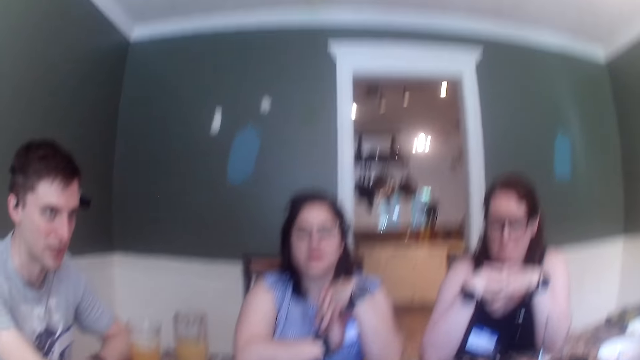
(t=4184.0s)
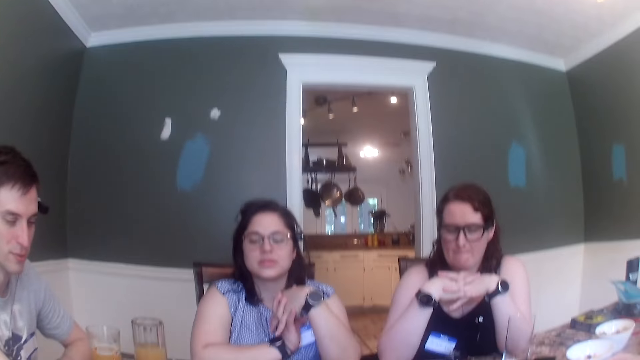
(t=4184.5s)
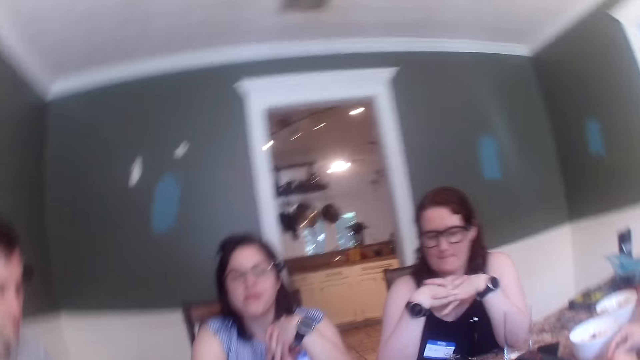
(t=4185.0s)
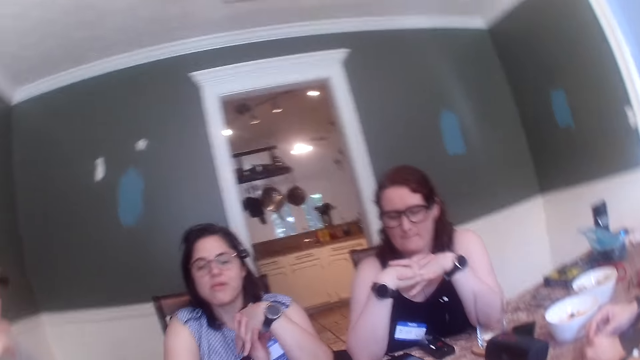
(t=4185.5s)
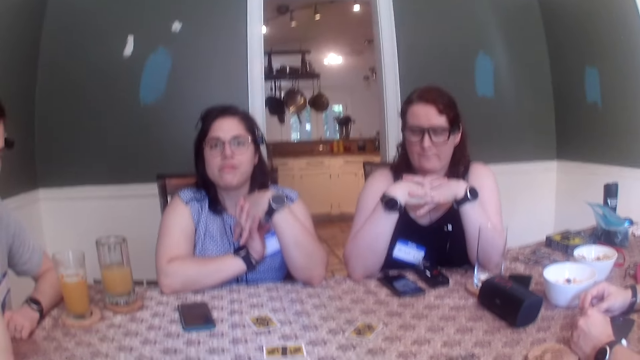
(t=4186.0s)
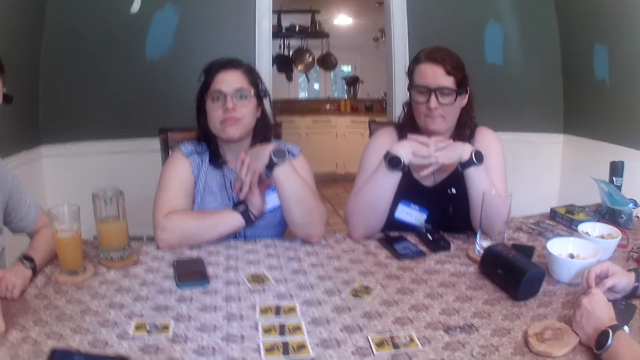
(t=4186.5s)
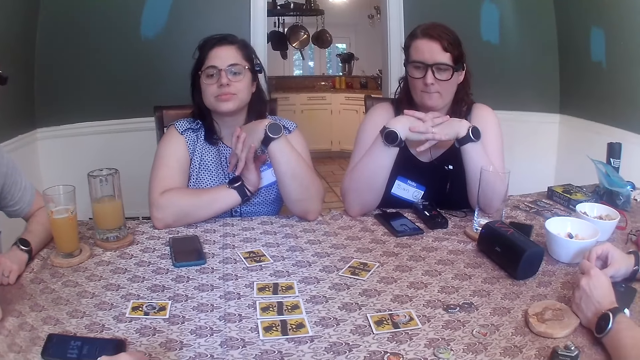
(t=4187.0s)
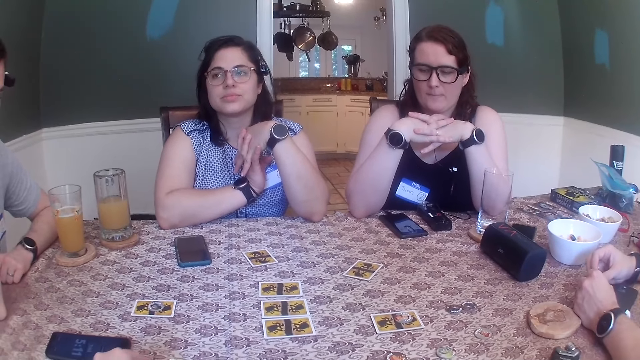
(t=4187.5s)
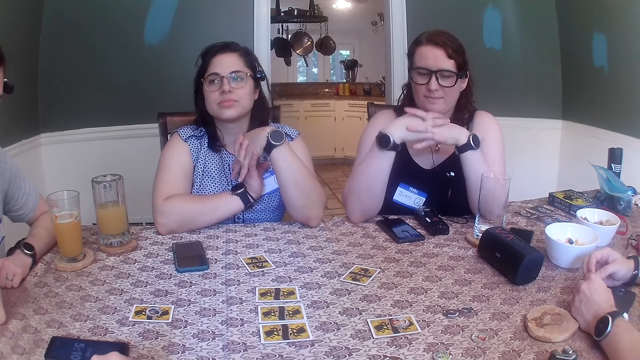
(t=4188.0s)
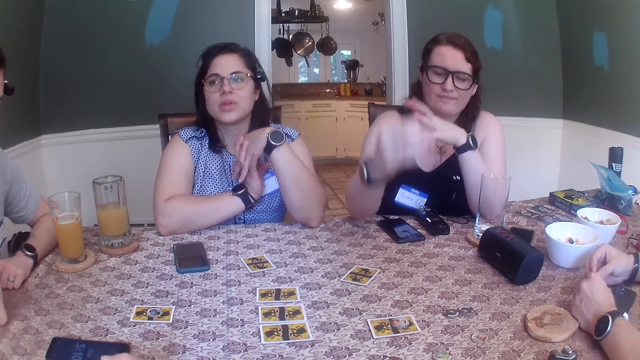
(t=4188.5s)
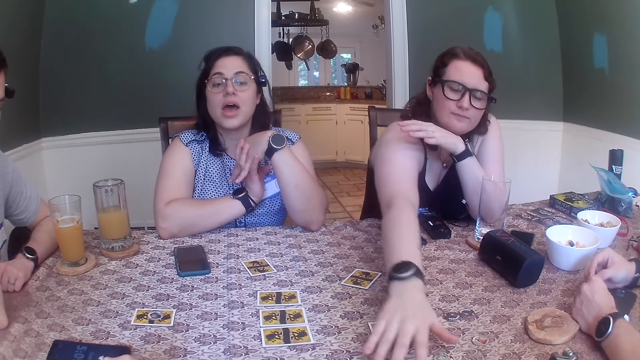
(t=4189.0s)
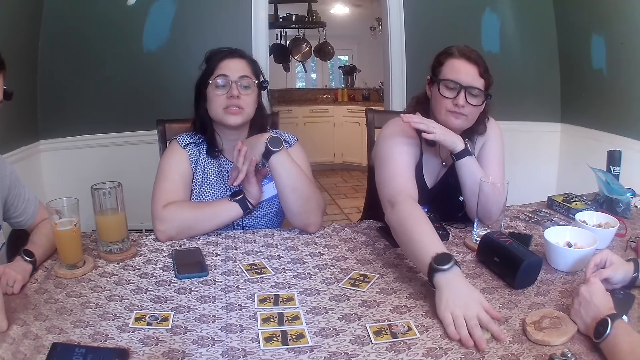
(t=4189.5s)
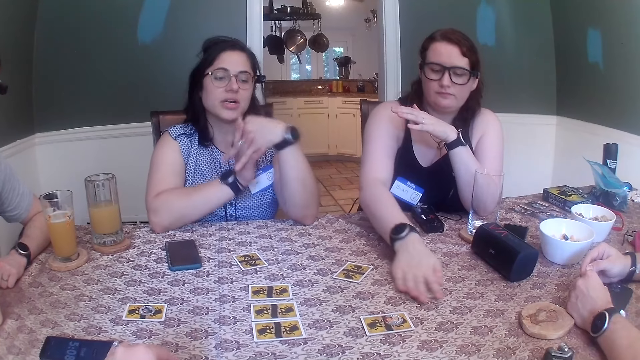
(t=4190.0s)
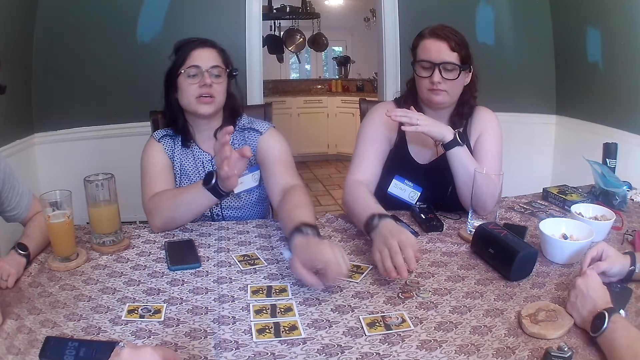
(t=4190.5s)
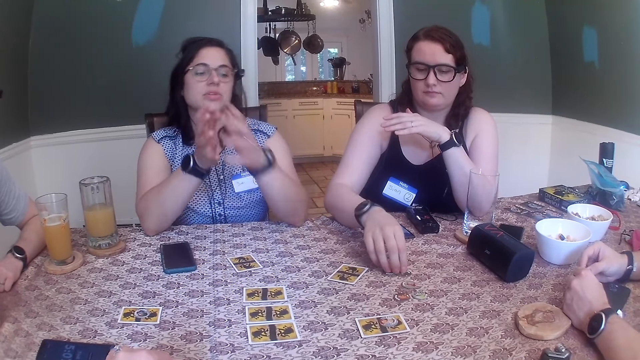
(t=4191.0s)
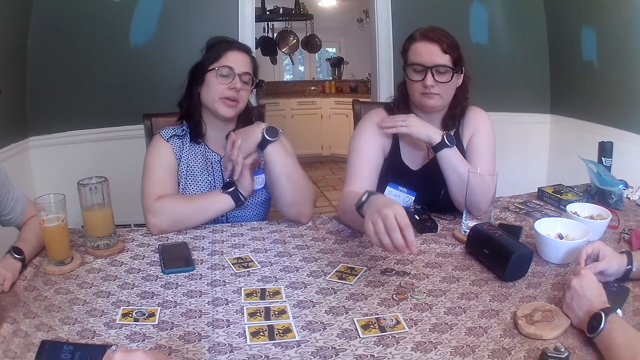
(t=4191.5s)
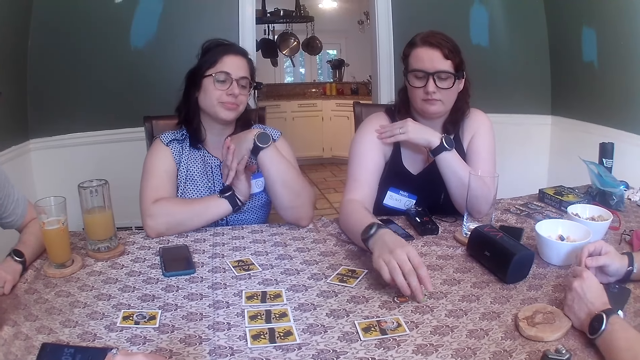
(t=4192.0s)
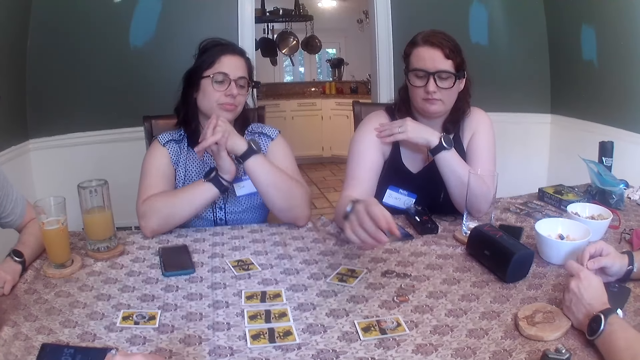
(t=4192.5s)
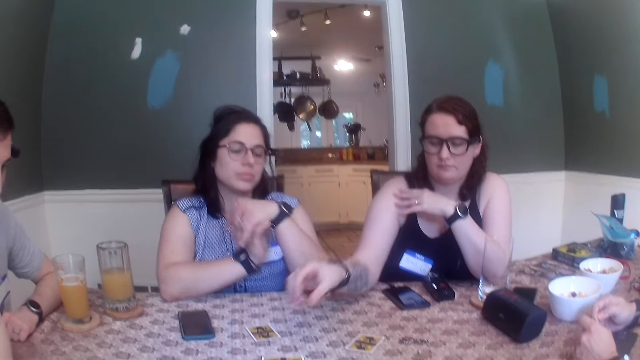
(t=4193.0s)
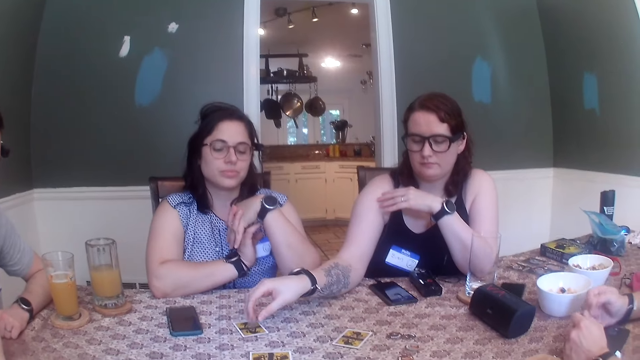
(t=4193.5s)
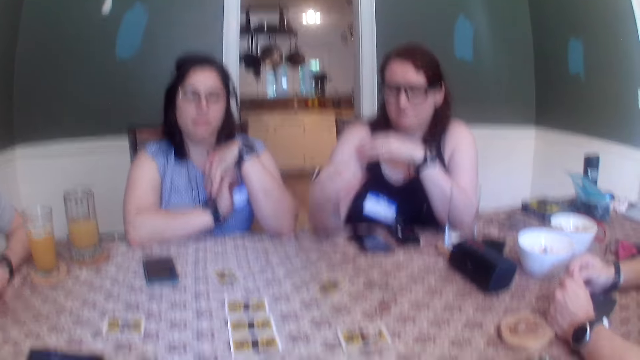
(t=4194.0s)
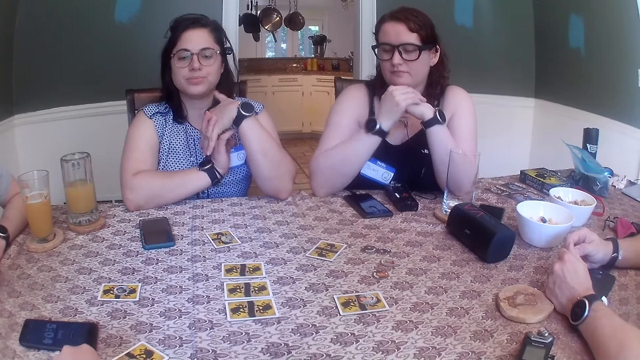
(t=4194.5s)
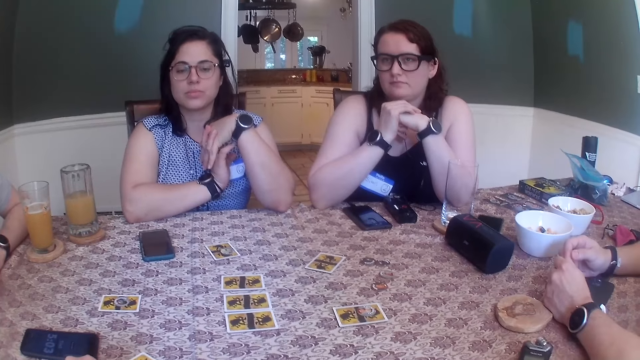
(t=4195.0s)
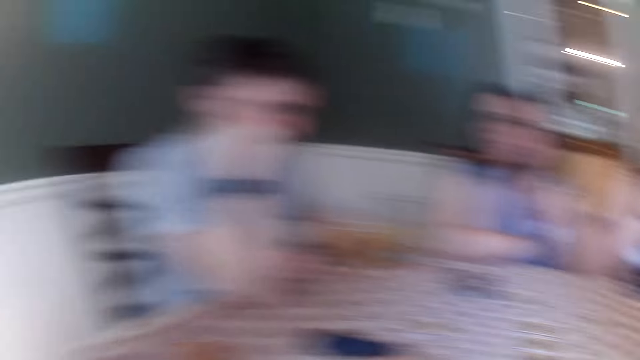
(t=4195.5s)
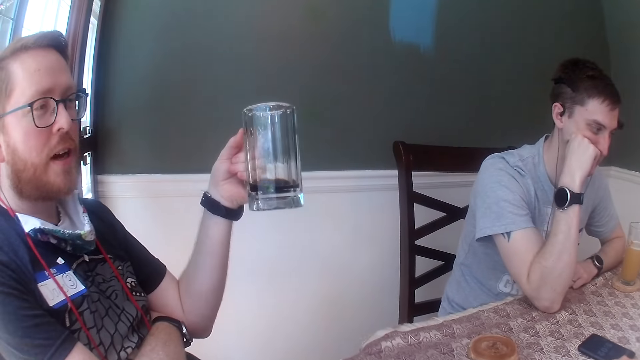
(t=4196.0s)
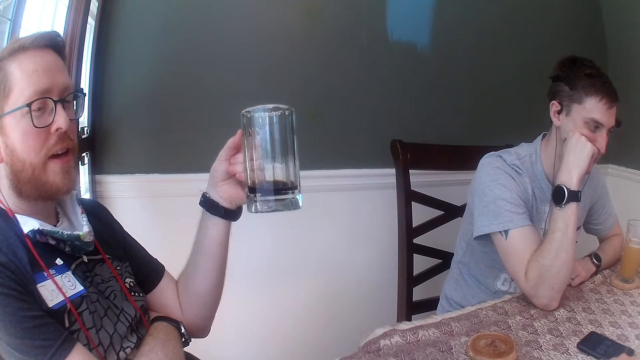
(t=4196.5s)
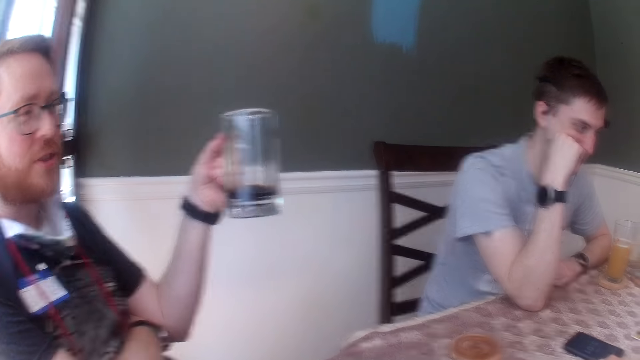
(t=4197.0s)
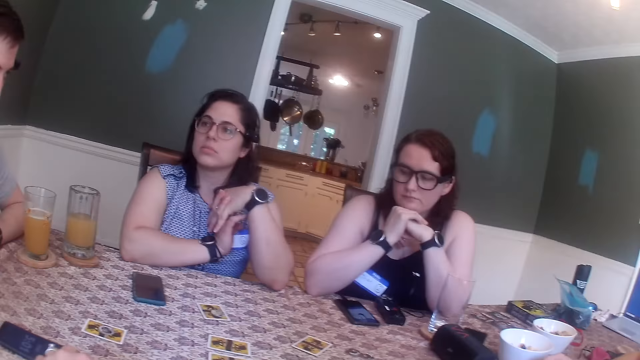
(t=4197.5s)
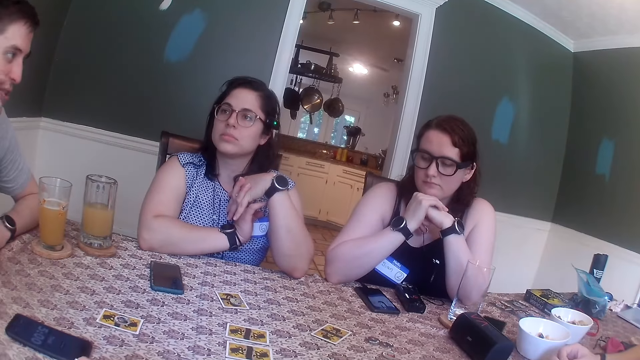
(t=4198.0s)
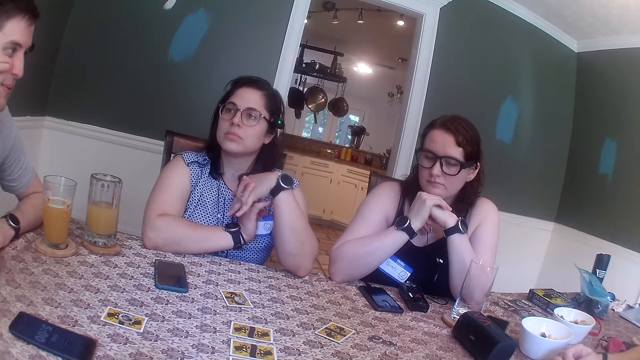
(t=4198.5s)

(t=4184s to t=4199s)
The woman moves the card token on the table with her right hand. She picks up the card token on the table with her right hand. She drops the card token on the card on the table with her right hand. The camera wearer converses with a group of people. The man holds a mug with his left hand. The camera wearer converses with a group of people.

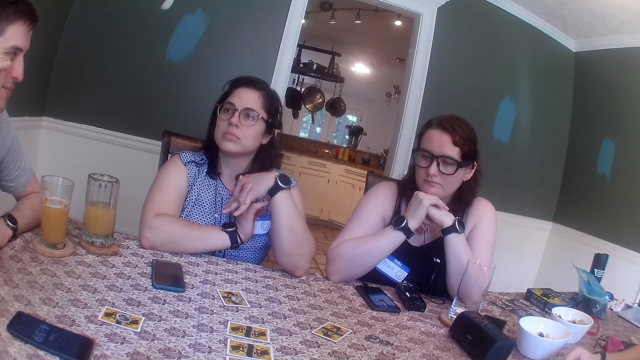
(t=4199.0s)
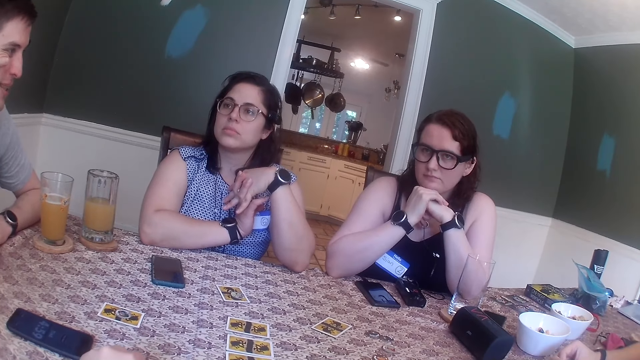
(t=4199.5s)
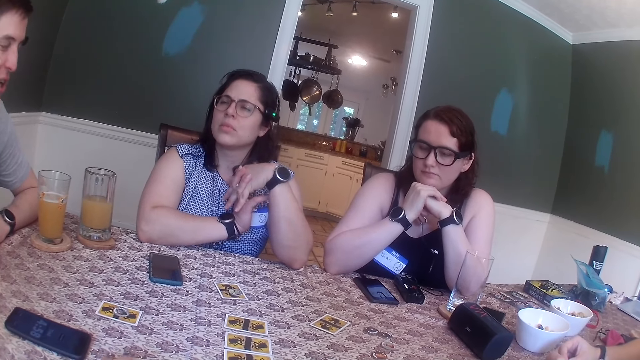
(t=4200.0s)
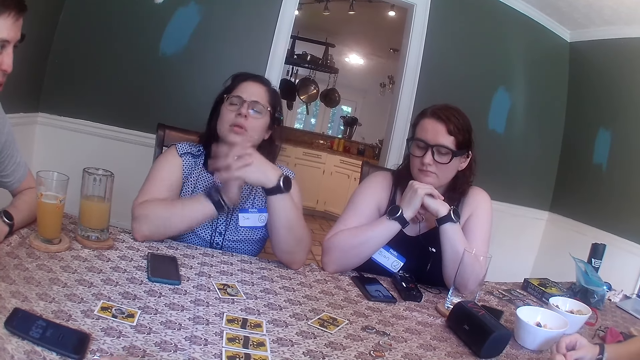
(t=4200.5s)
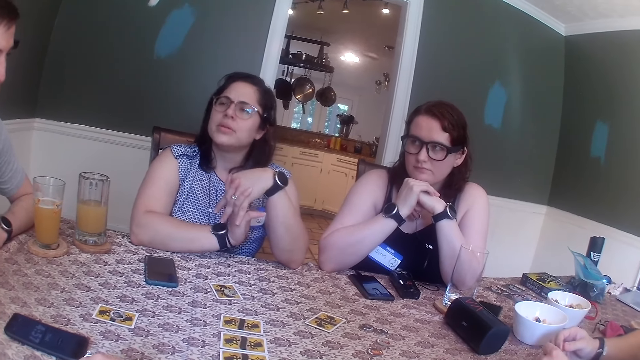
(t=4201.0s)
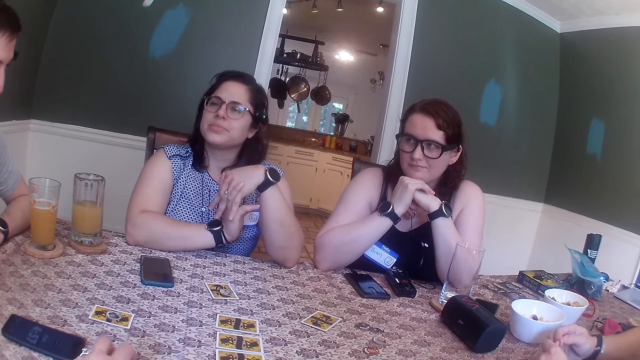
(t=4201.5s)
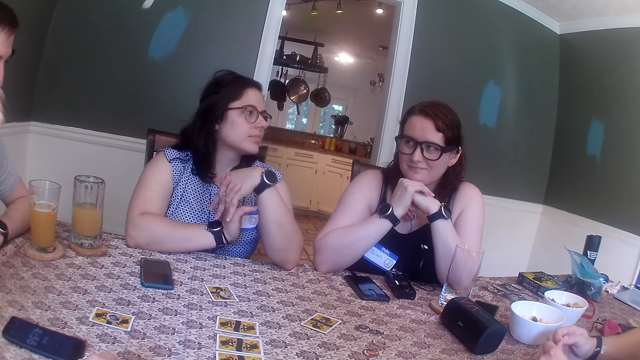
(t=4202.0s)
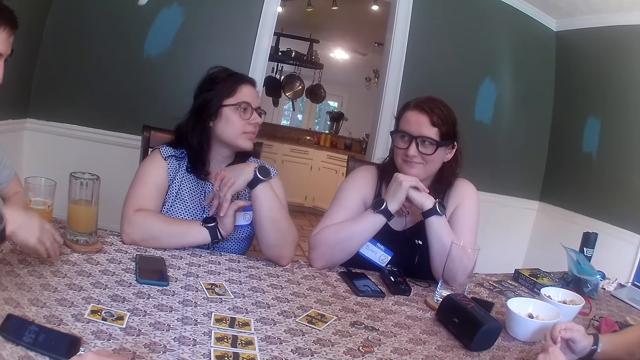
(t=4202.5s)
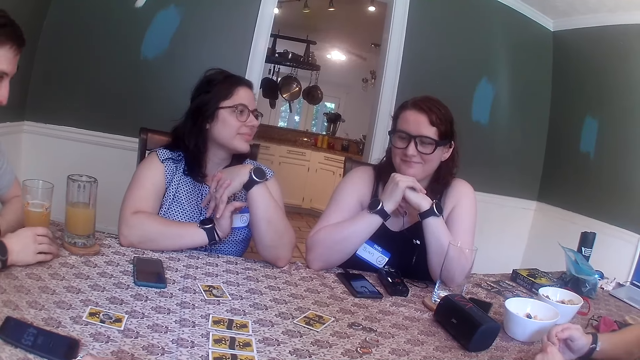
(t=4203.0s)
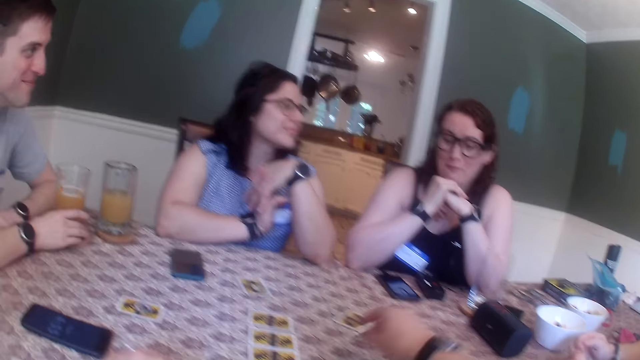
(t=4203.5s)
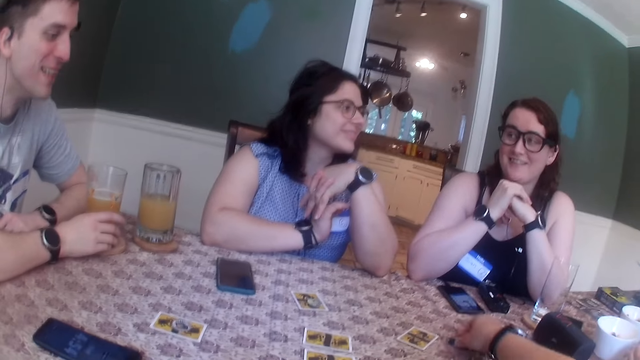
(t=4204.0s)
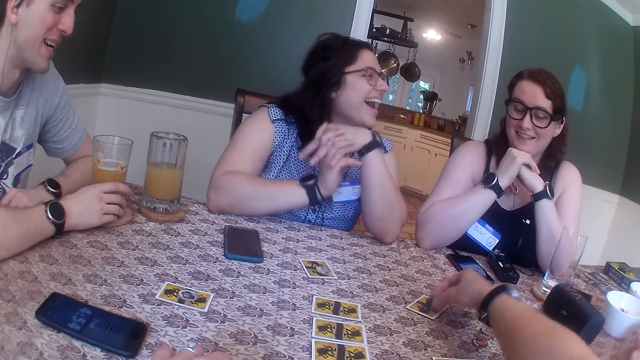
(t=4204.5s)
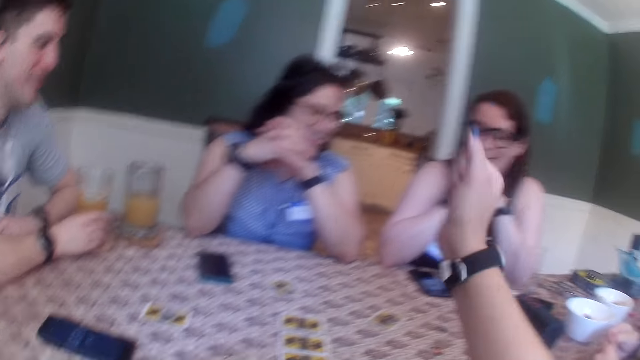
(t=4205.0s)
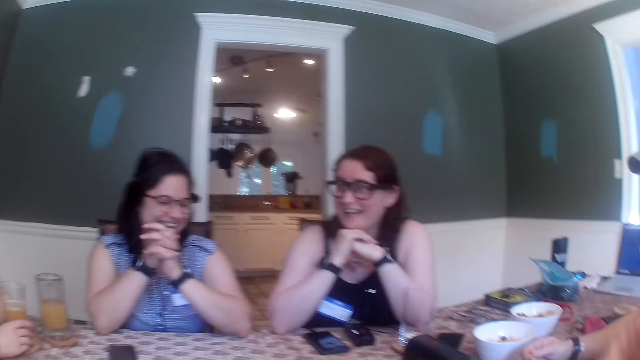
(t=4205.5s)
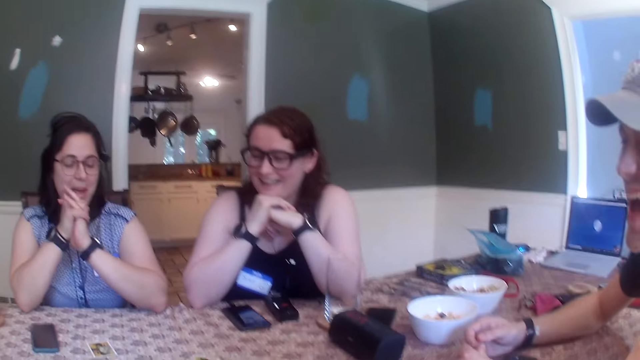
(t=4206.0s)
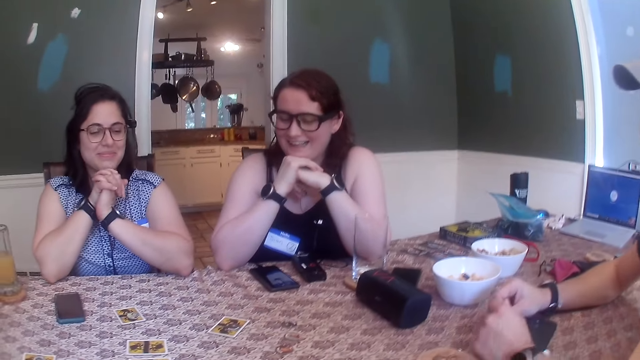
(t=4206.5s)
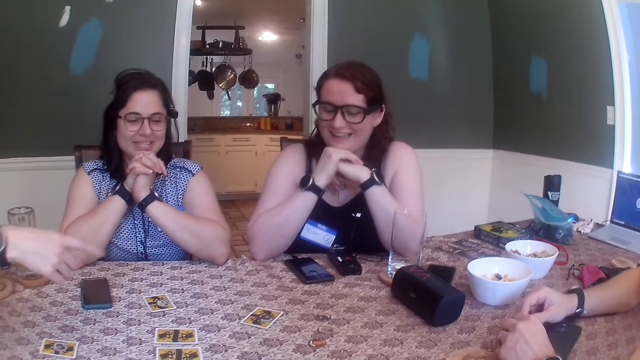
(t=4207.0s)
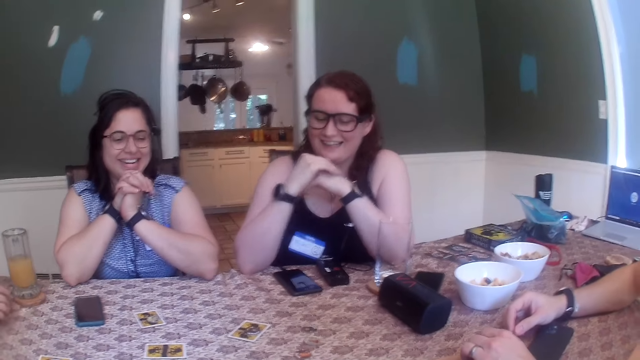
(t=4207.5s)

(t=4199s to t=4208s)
The man holds a mug coaster on the table with his right hand. The camera wearer drops the card token on a card on the table with her right hand.
